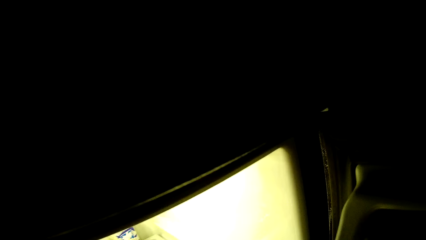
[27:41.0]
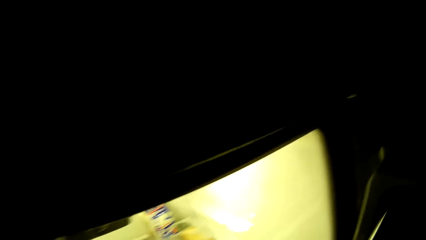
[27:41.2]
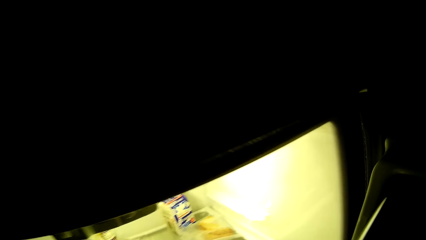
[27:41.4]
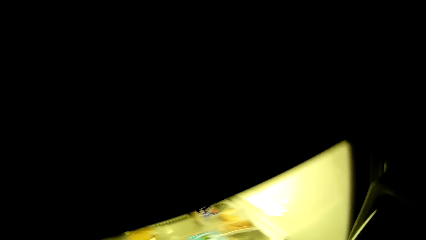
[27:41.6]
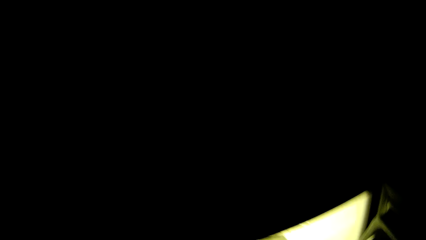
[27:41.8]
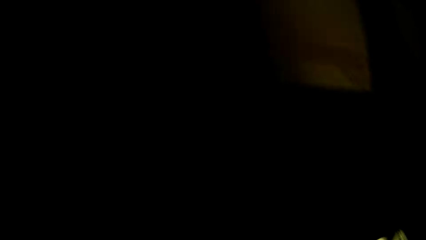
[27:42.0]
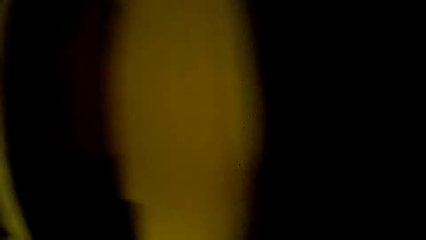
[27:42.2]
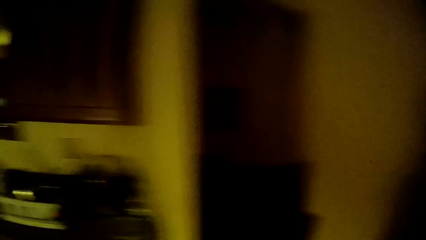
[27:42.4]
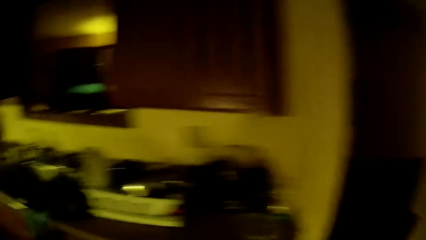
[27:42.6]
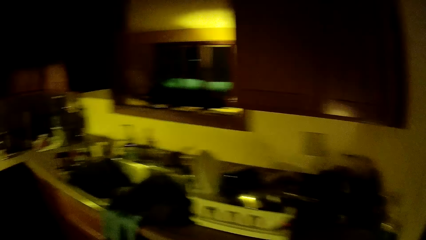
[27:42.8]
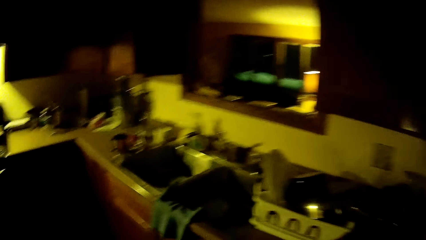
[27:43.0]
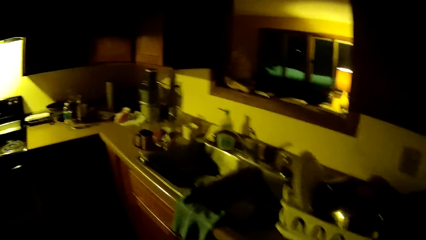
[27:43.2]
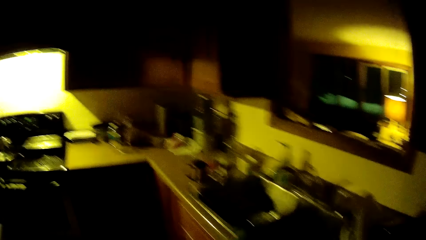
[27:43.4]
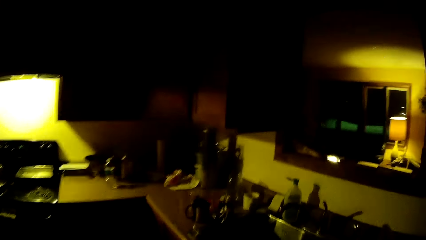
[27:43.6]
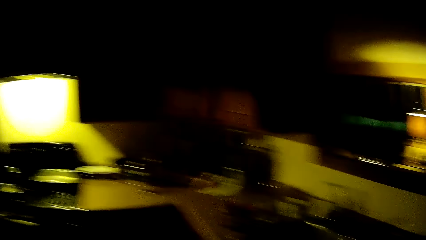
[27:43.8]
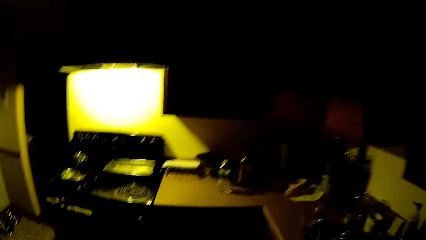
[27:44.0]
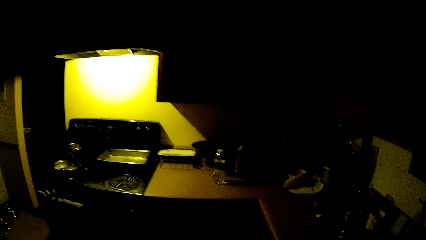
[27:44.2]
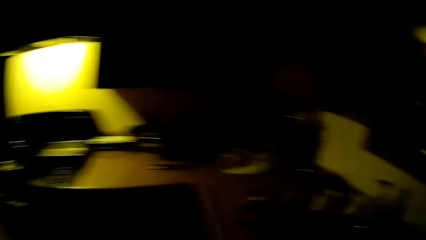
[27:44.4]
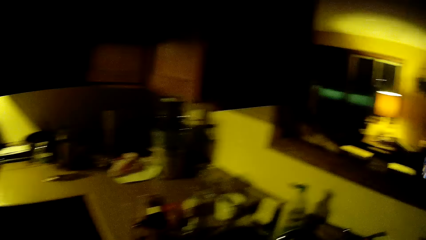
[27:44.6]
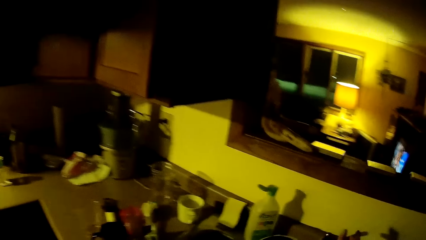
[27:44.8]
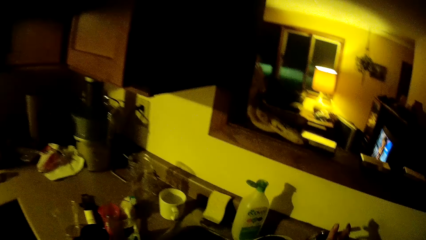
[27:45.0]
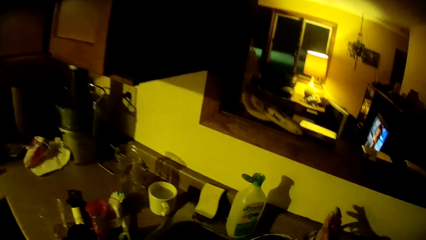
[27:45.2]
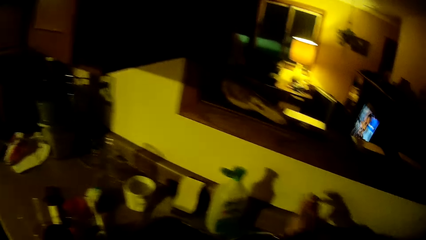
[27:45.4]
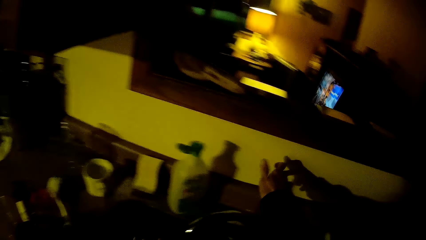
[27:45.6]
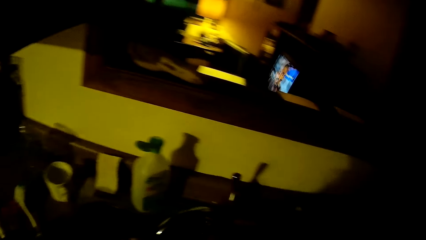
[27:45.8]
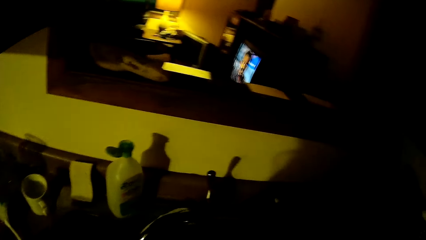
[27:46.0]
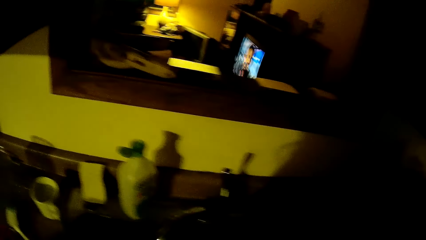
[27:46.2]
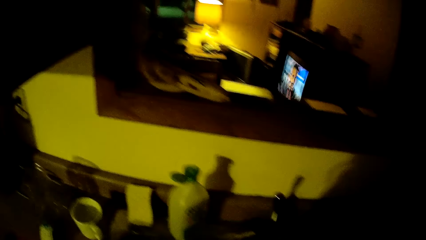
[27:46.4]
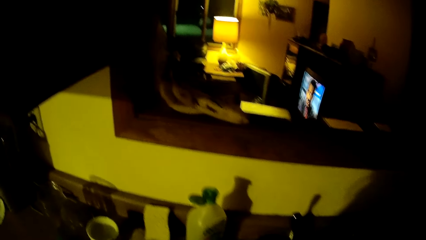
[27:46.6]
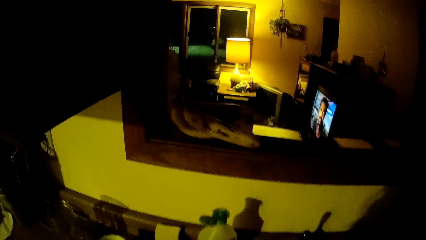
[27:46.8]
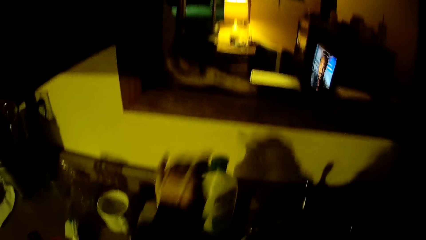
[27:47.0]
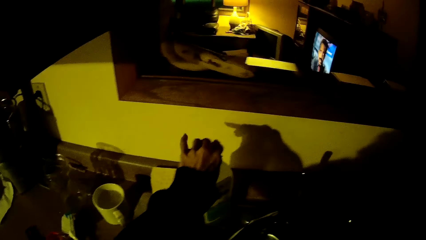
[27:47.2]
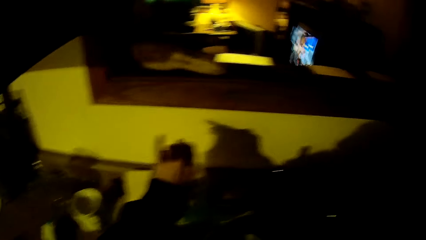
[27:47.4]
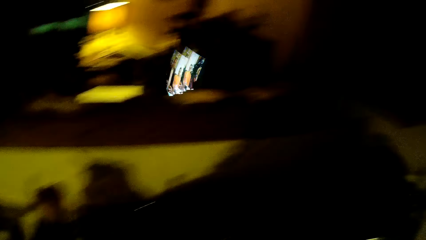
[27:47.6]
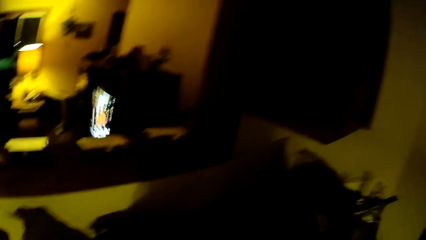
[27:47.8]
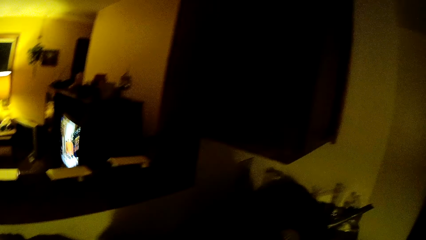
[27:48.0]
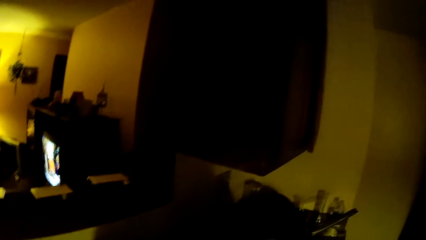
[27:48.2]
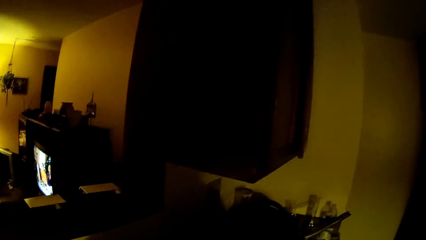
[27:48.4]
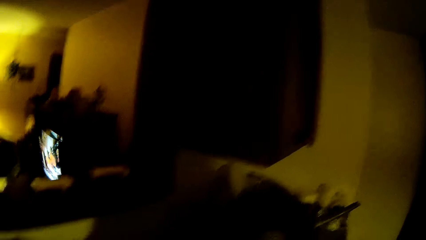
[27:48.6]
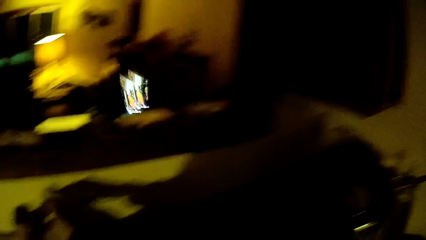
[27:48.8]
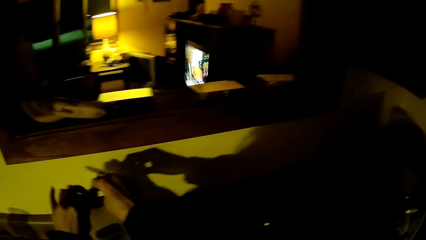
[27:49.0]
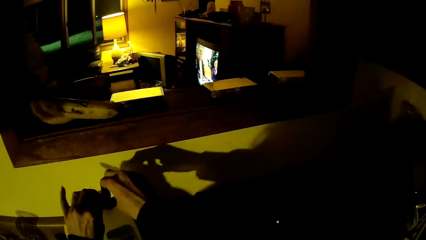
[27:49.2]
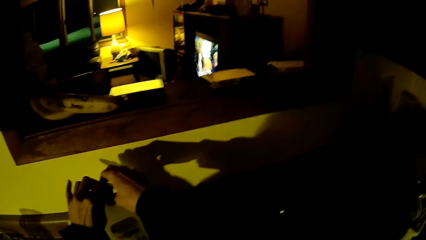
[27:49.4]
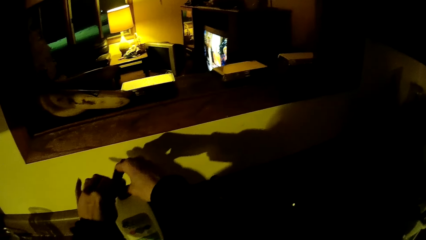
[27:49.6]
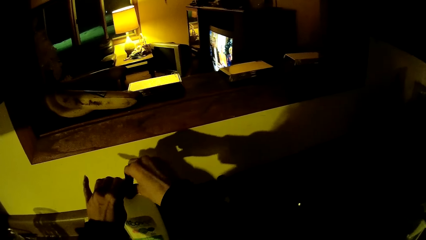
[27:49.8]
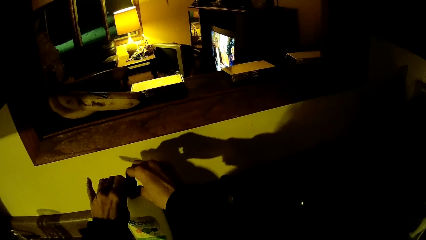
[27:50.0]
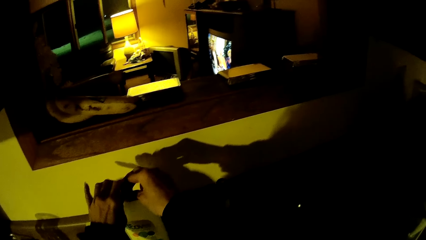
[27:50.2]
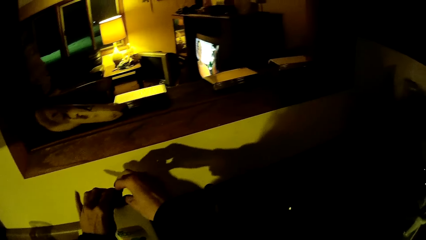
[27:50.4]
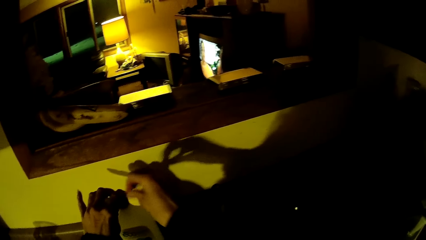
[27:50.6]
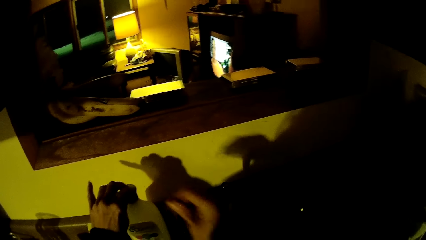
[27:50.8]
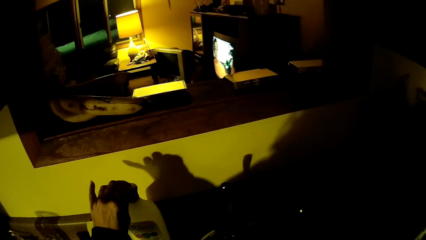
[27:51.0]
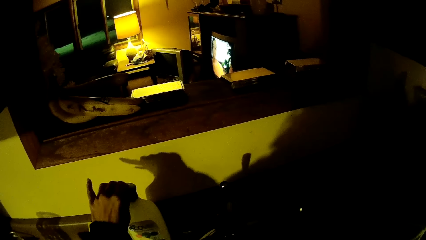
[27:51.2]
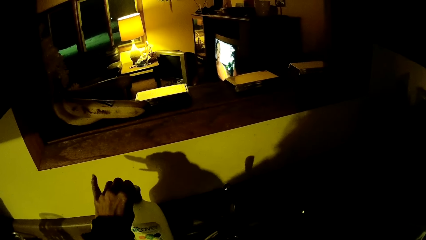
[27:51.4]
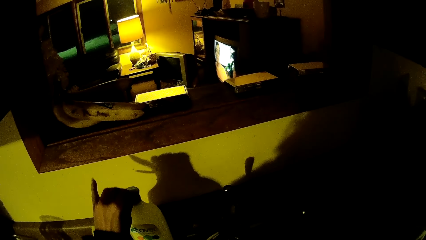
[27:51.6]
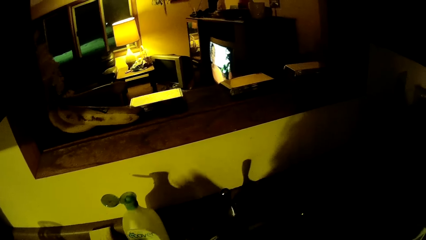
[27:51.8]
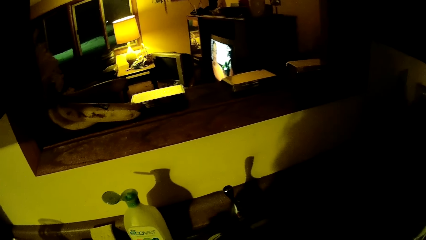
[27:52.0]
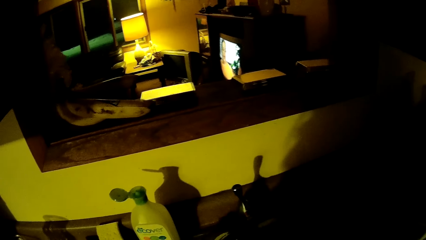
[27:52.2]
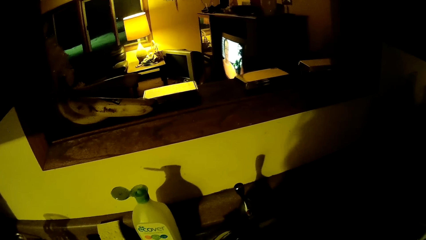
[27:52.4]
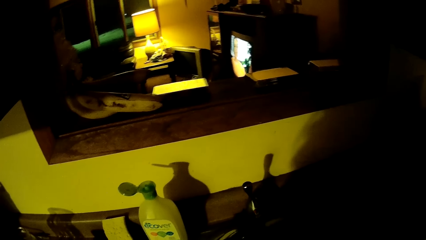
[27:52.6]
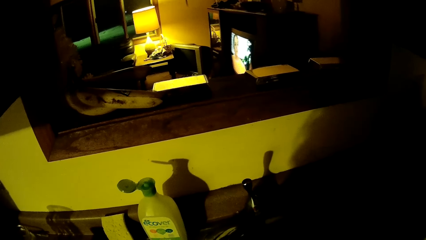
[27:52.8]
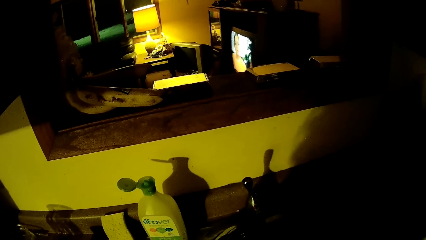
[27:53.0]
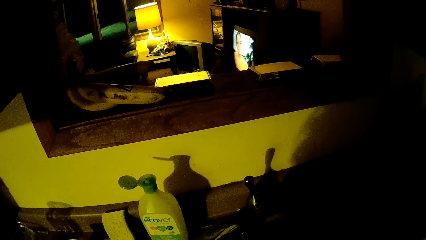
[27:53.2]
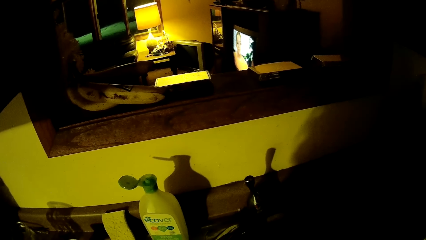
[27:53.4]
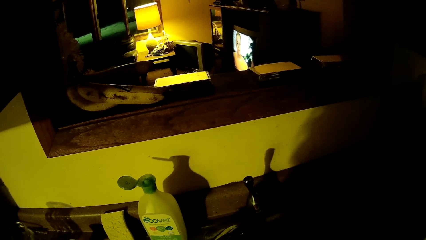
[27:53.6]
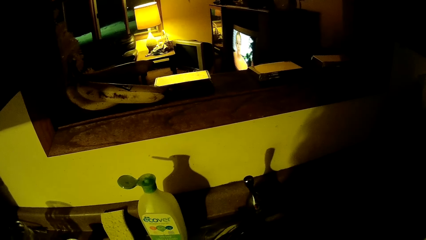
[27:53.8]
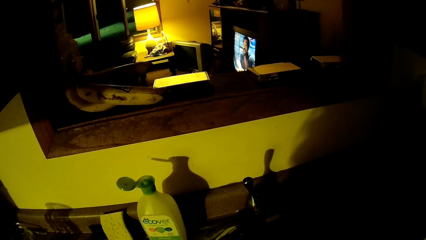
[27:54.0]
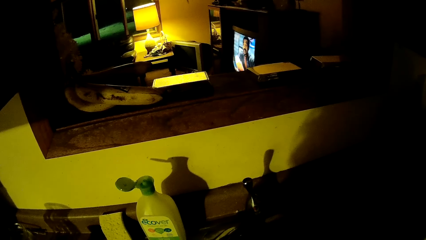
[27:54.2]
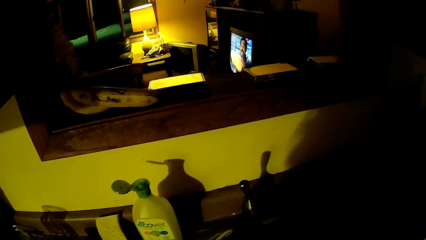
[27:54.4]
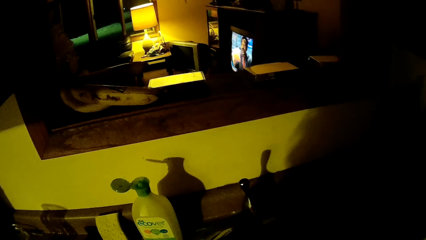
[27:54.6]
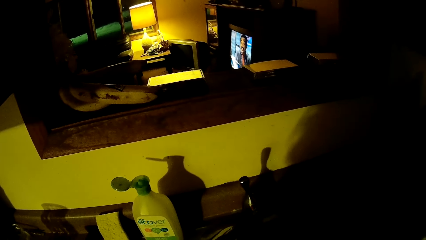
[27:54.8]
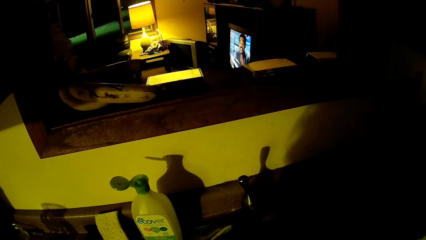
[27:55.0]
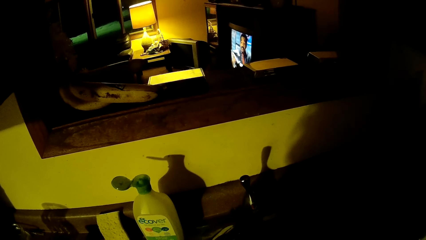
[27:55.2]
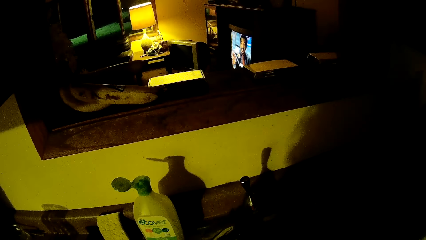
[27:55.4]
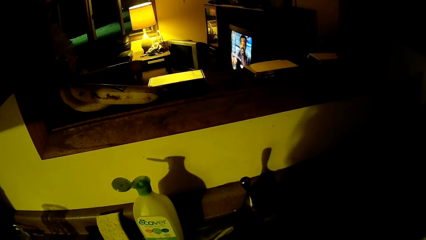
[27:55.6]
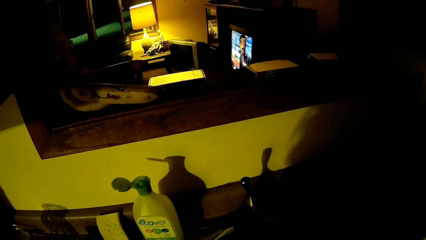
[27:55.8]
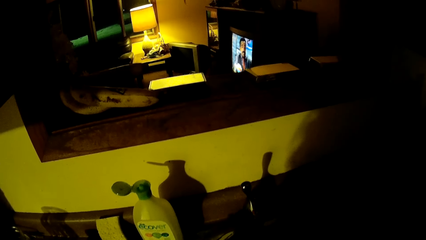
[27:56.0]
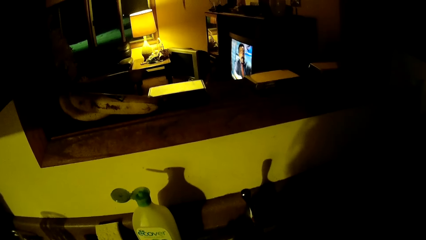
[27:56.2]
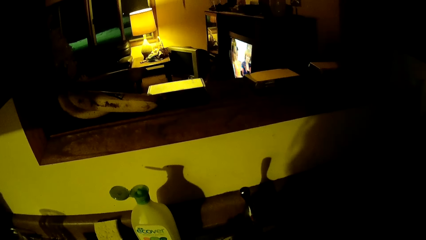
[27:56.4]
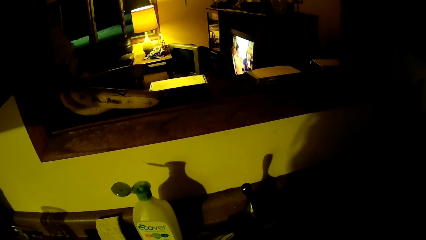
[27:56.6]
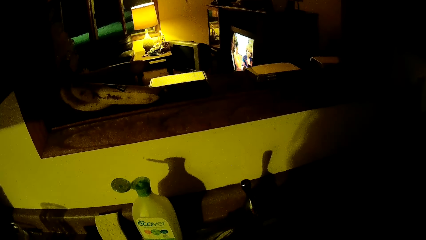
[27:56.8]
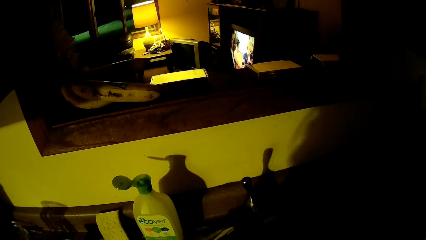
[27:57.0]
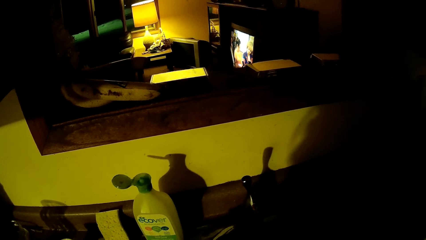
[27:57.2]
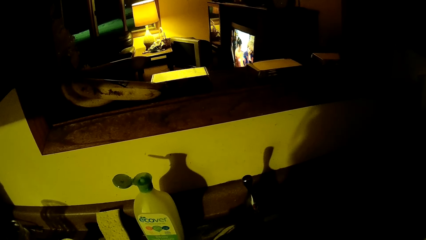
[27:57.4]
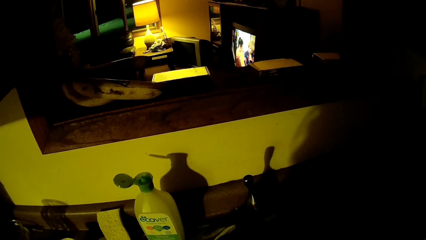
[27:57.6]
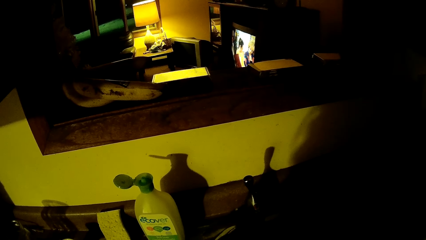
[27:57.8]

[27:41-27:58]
The camera wearer closes the fridge. She looks around the kitchen. She puts on a tap with her right hand. She touches the top of a container with her hands. She pours something on the hand. She puts something on the bottle. She looks at the counter.
